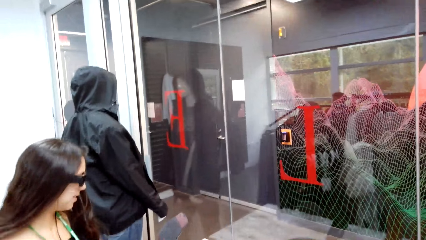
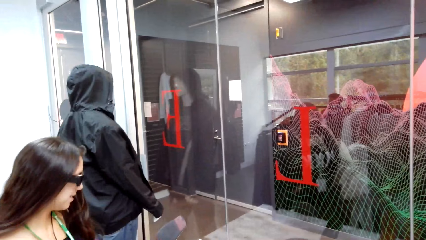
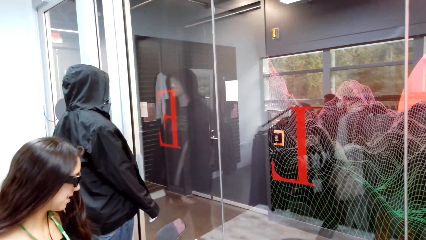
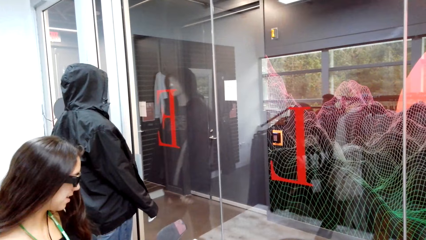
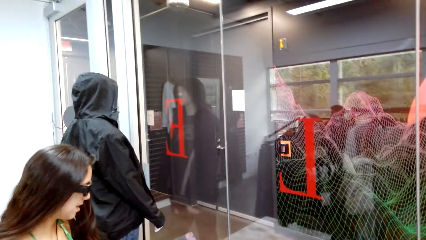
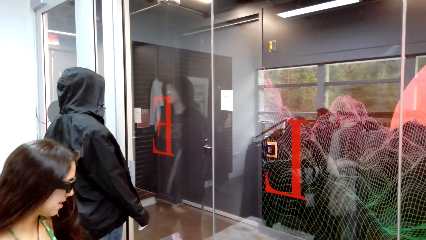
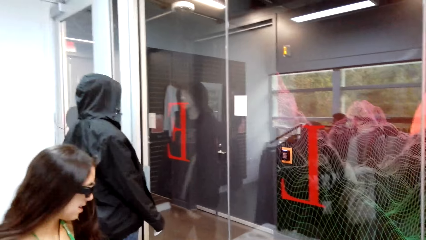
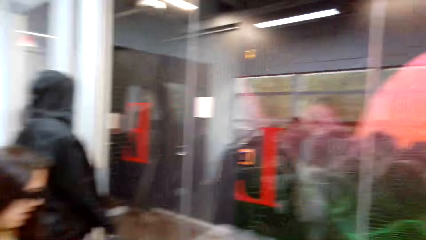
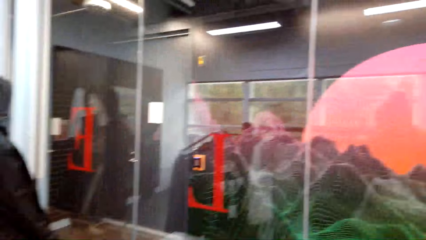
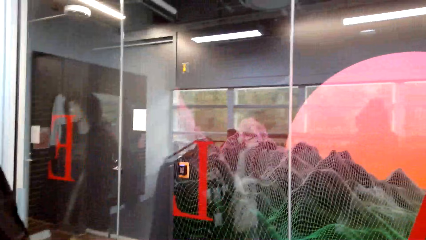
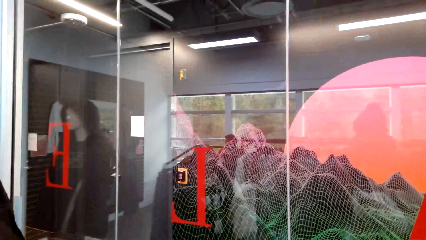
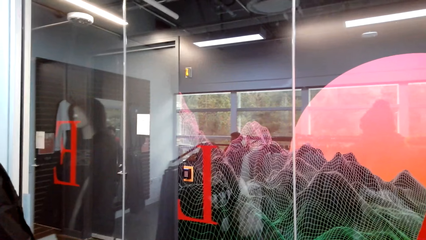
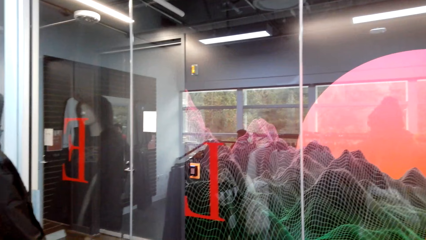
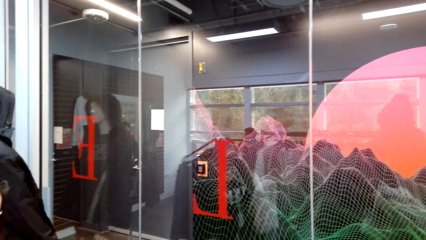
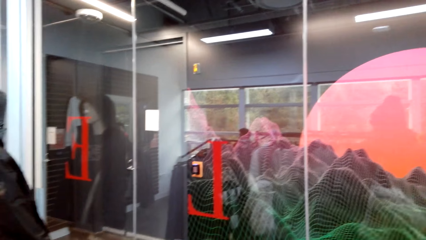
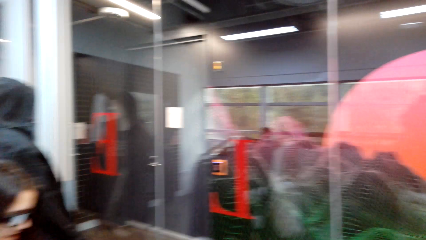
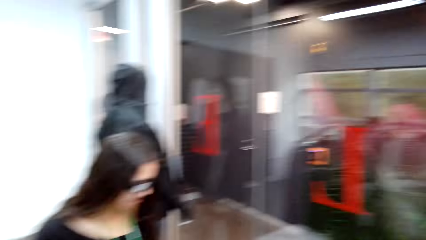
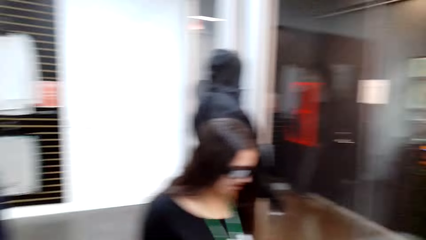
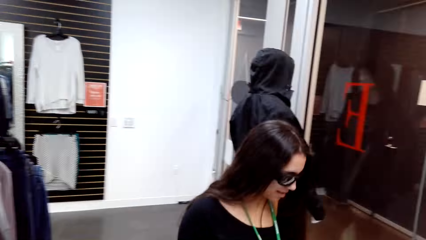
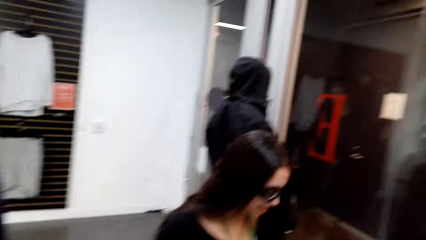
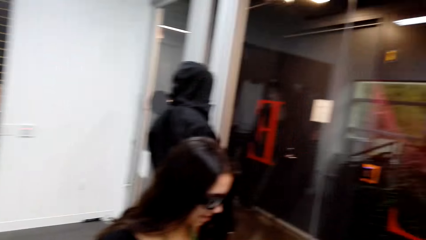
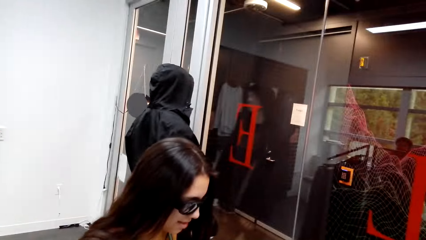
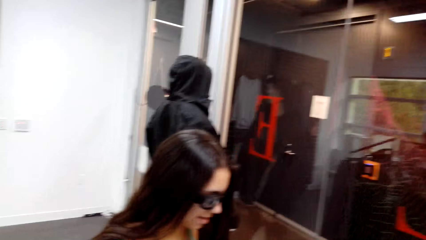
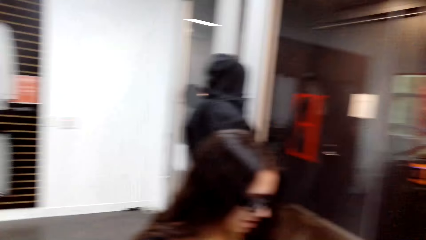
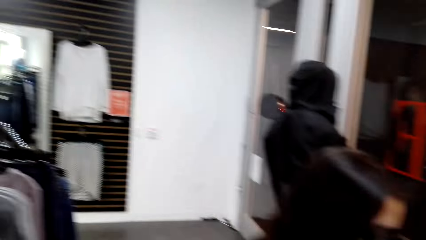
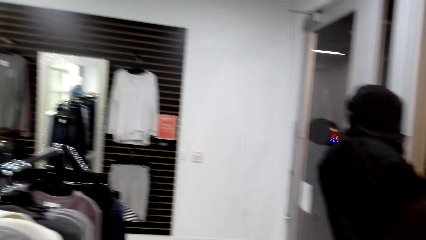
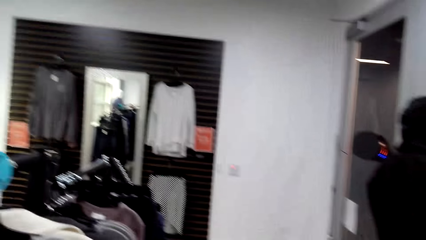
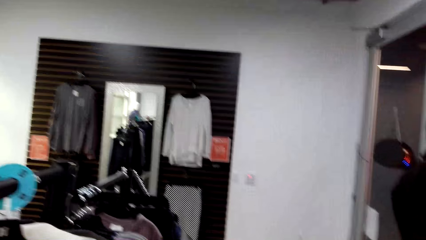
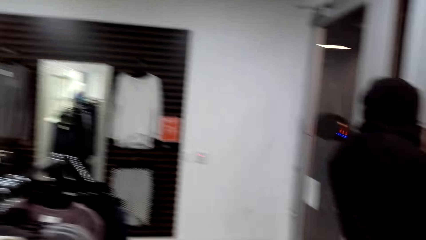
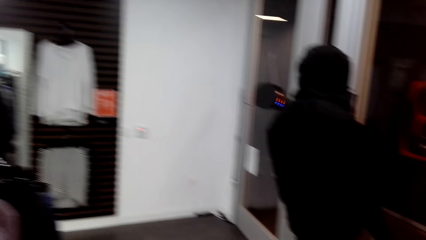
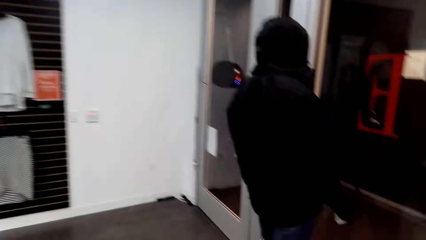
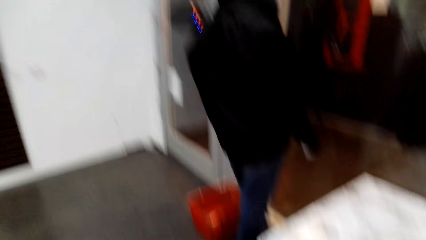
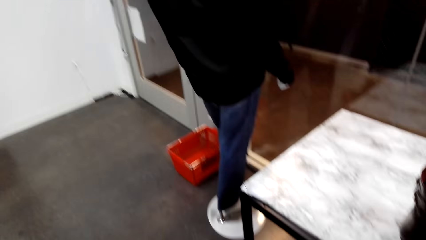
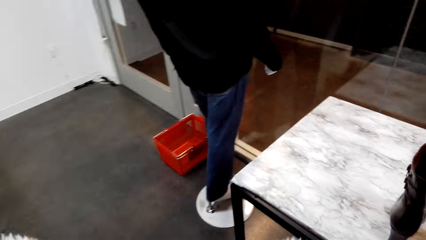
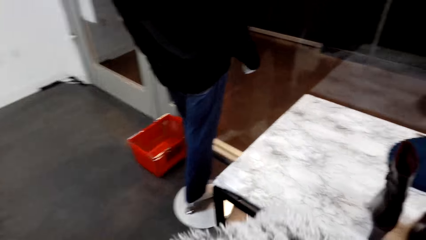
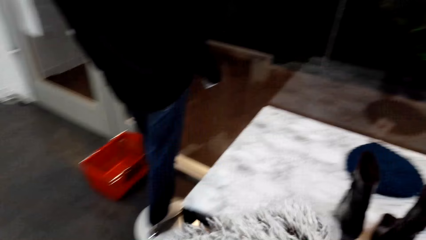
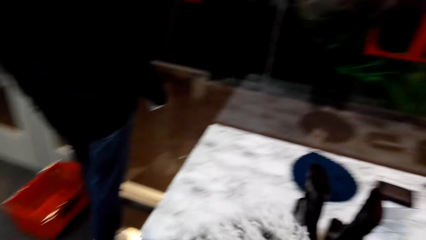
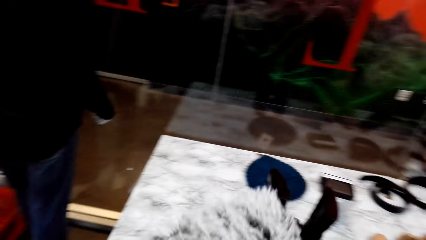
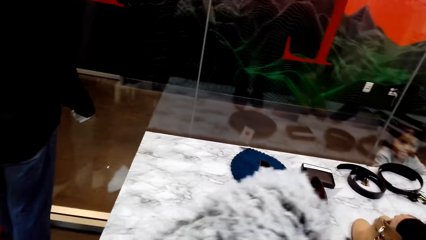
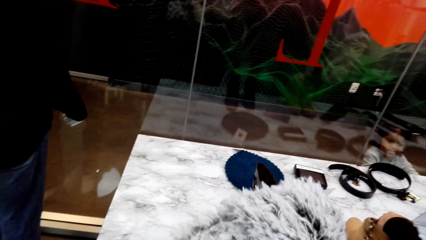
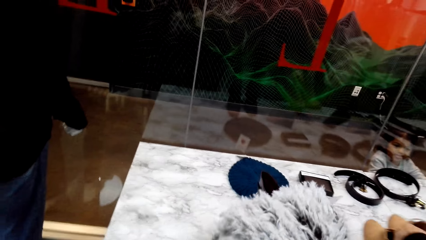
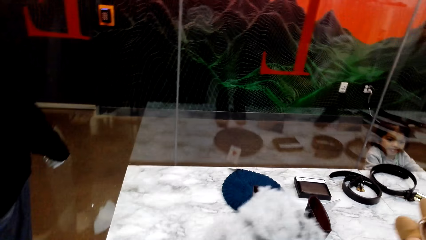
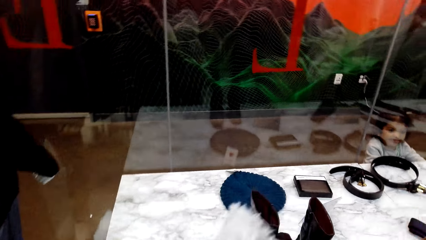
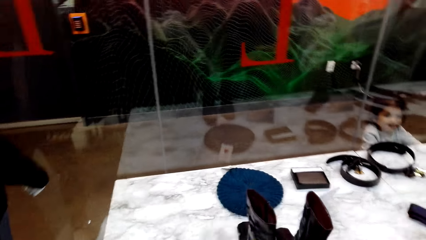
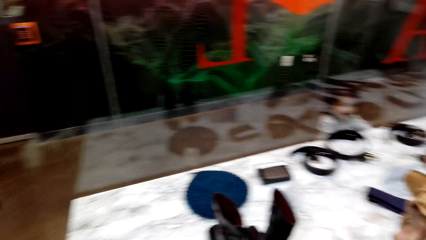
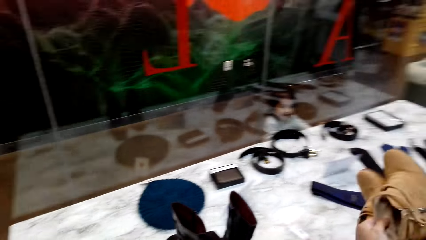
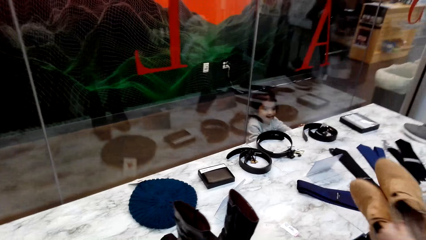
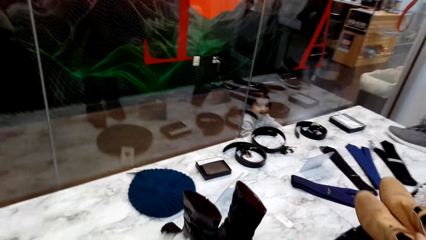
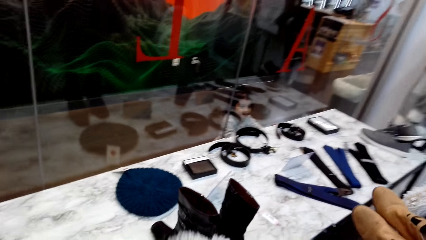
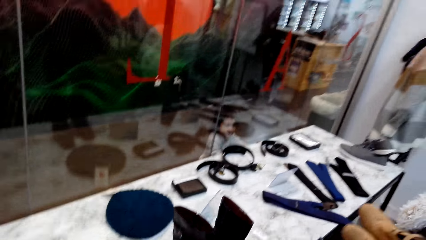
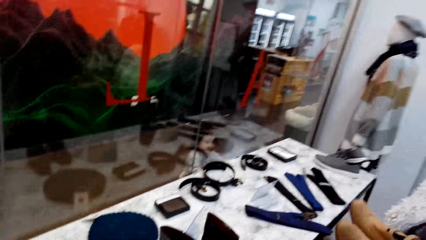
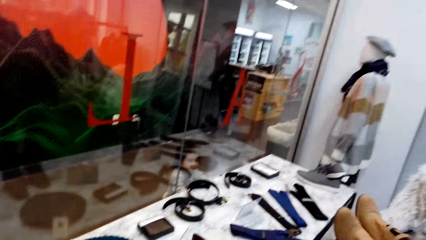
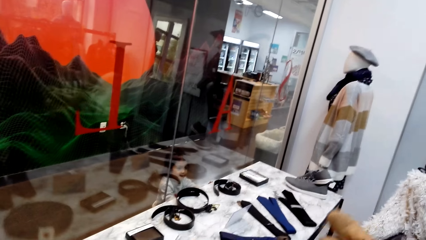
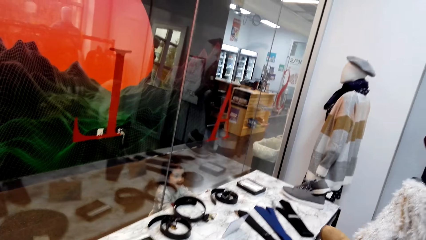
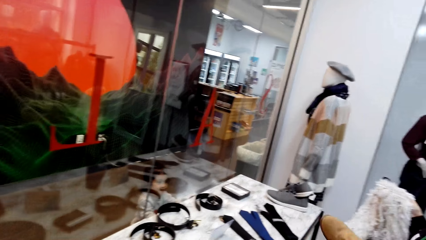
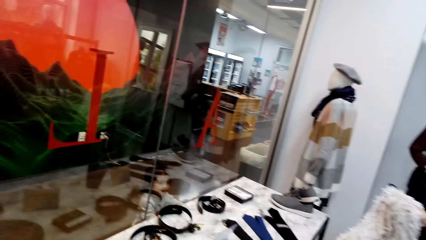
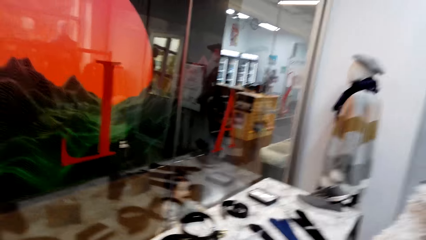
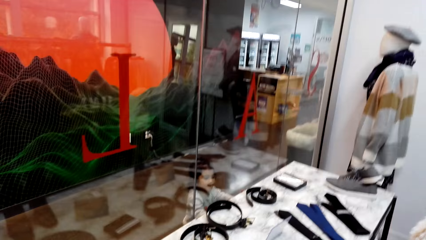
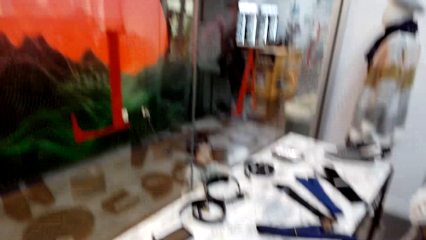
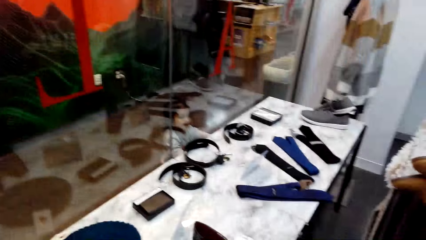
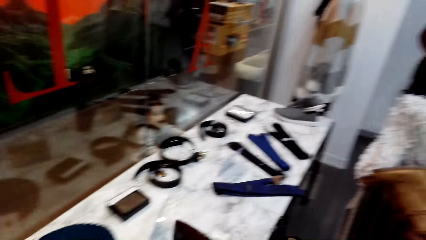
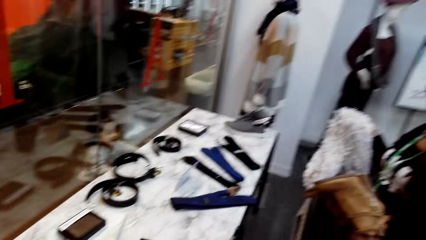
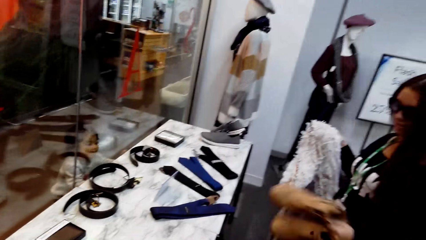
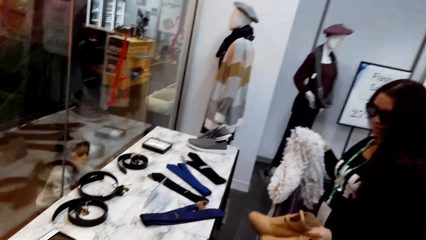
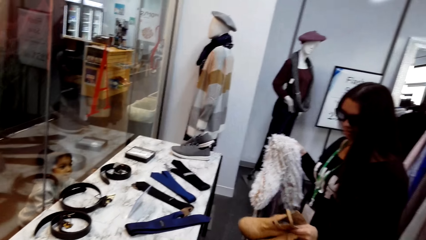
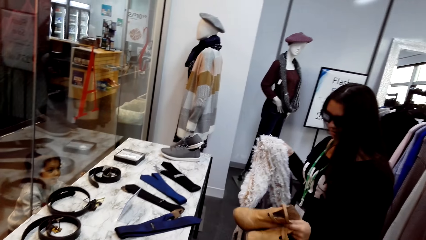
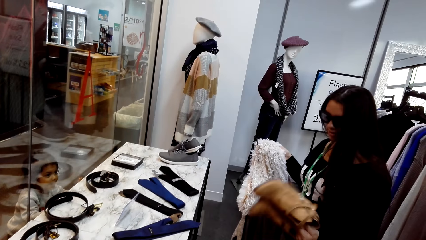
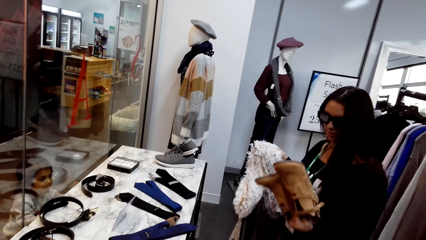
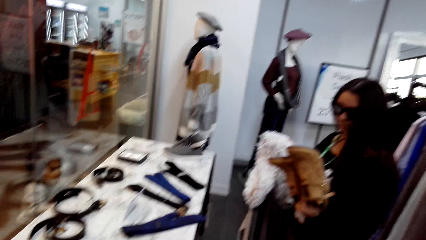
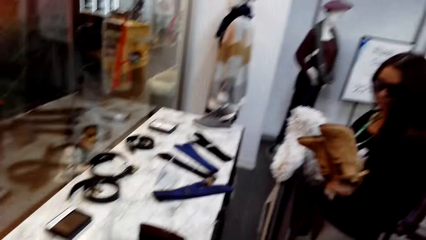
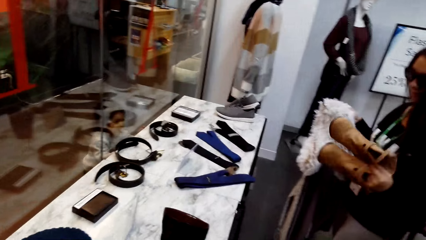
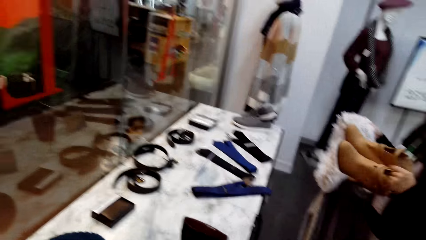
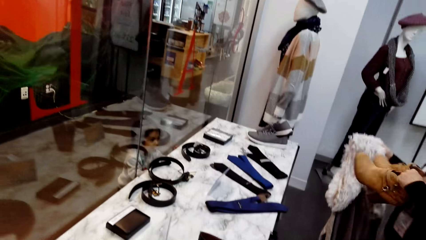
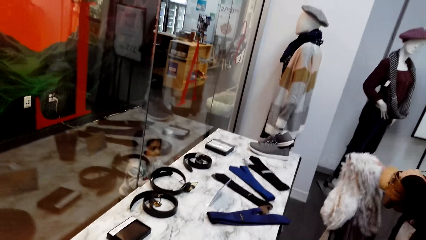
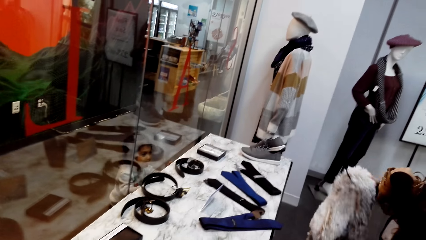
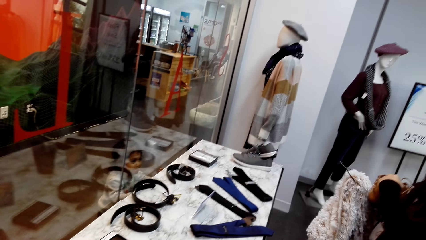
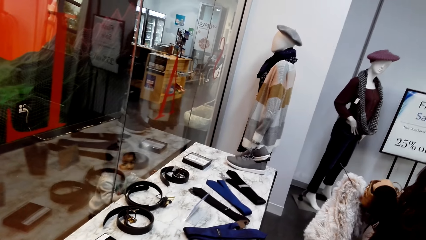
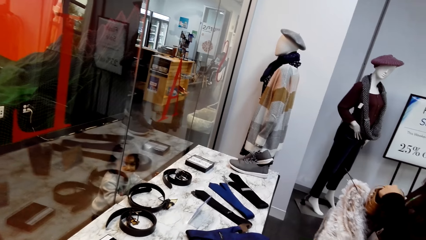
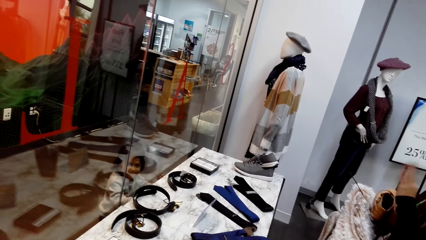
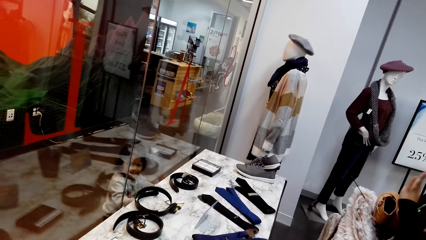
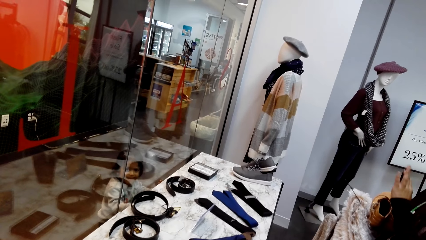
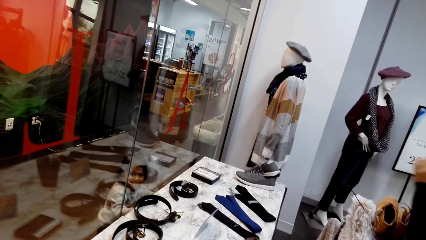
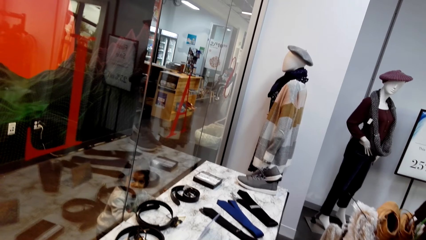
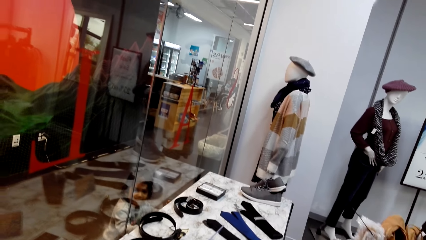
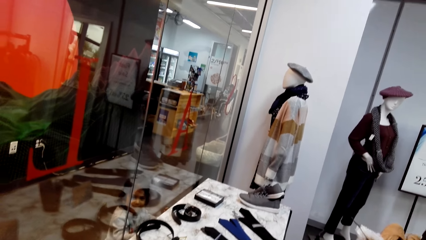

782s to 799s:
A person holds the shoes. The camera wearer picks up a head cover from the table.
